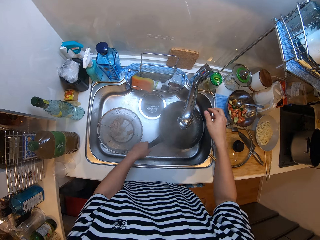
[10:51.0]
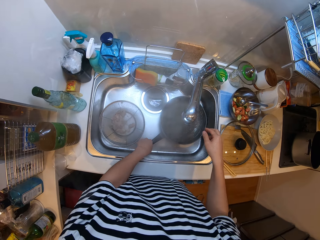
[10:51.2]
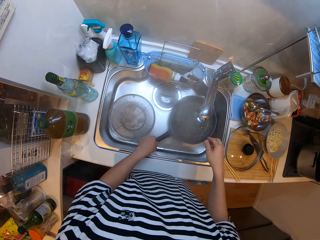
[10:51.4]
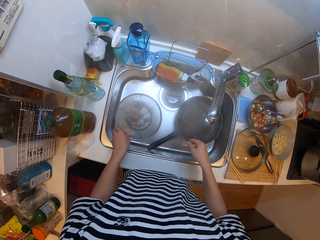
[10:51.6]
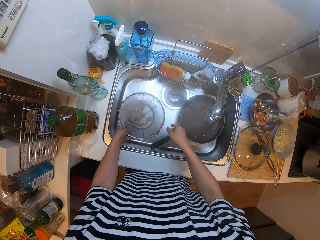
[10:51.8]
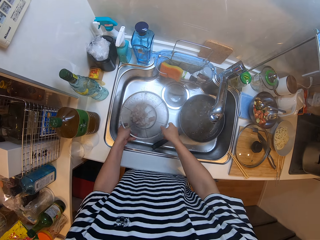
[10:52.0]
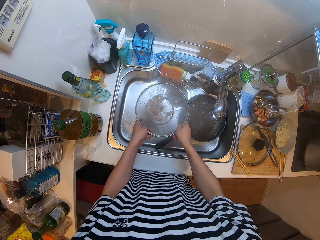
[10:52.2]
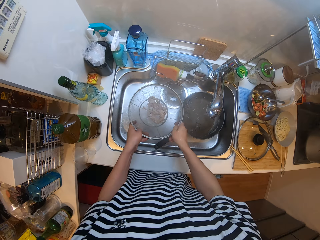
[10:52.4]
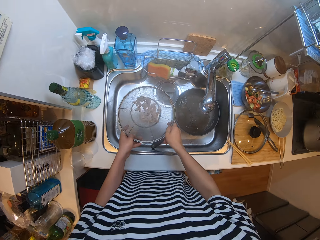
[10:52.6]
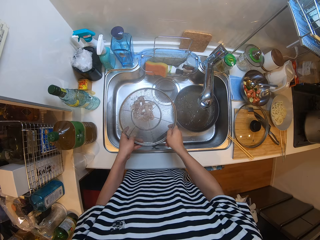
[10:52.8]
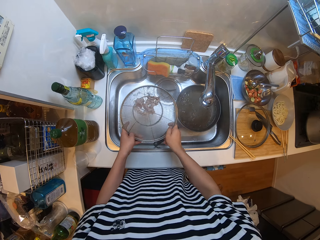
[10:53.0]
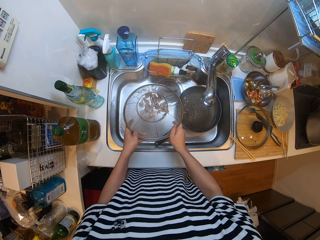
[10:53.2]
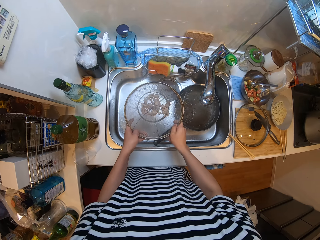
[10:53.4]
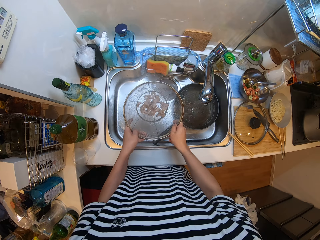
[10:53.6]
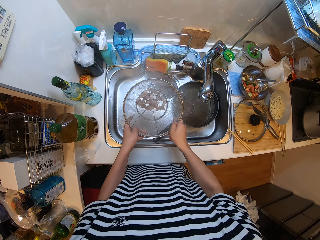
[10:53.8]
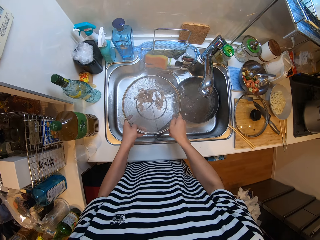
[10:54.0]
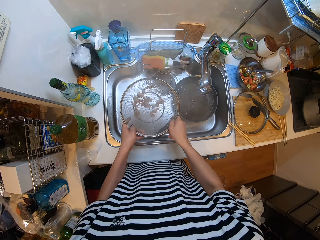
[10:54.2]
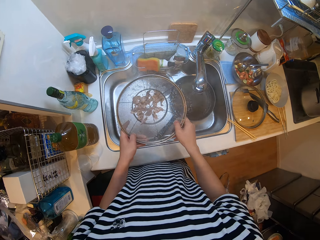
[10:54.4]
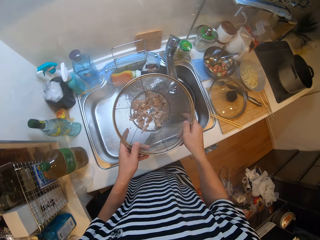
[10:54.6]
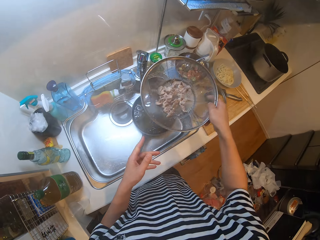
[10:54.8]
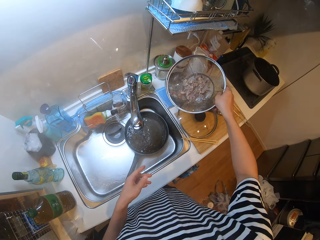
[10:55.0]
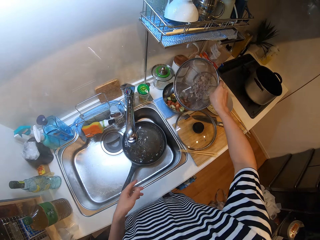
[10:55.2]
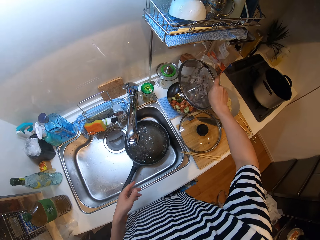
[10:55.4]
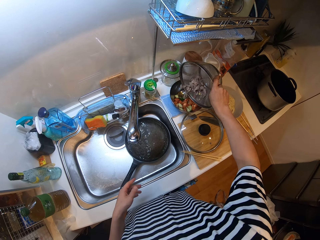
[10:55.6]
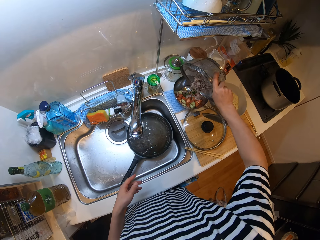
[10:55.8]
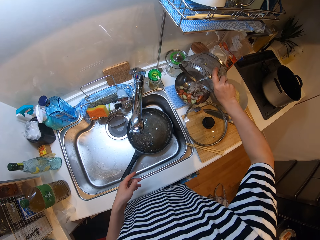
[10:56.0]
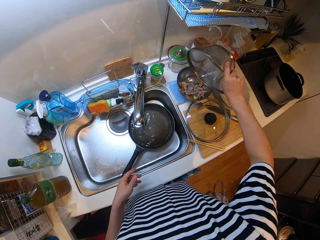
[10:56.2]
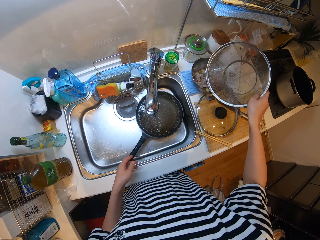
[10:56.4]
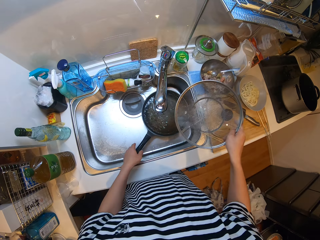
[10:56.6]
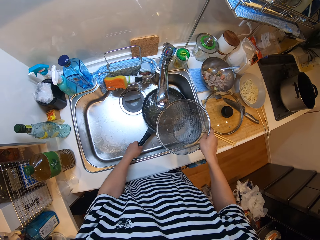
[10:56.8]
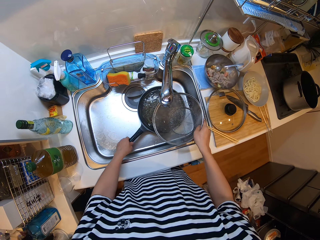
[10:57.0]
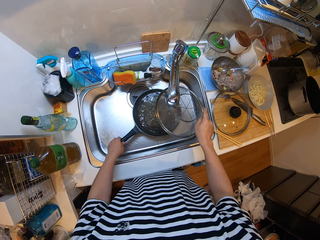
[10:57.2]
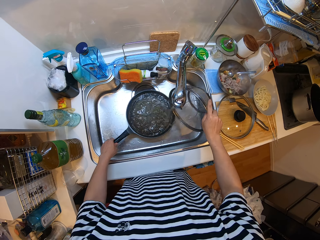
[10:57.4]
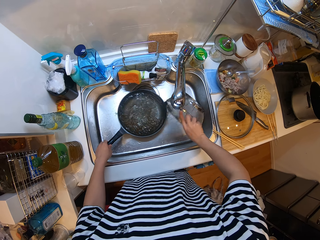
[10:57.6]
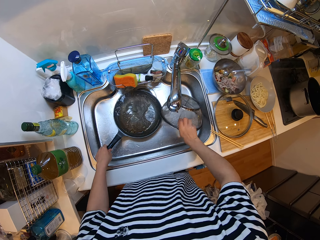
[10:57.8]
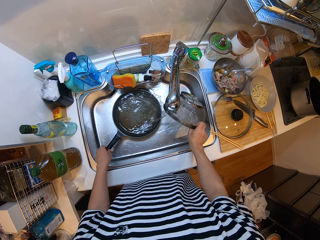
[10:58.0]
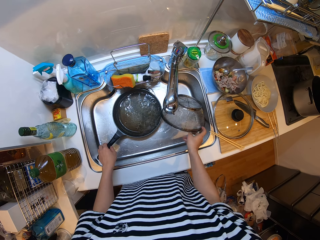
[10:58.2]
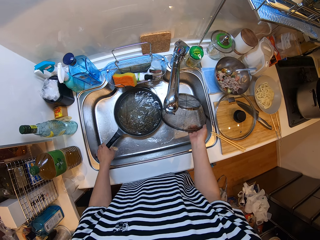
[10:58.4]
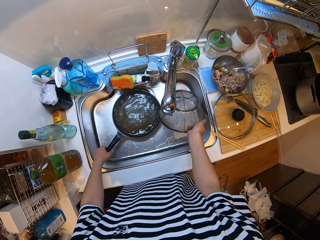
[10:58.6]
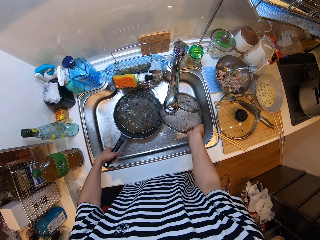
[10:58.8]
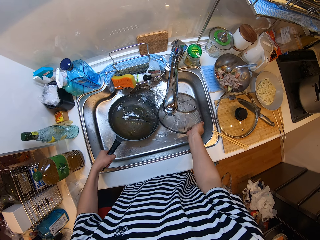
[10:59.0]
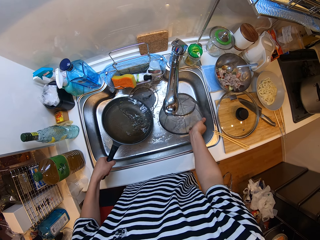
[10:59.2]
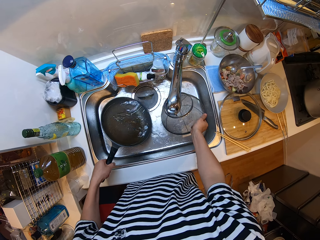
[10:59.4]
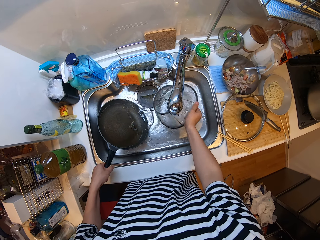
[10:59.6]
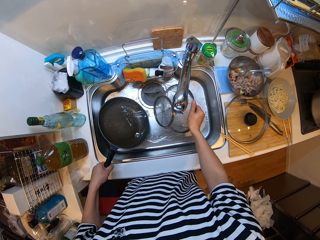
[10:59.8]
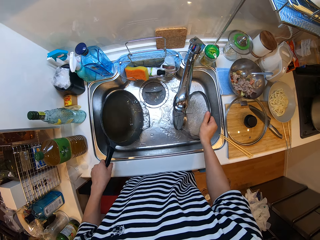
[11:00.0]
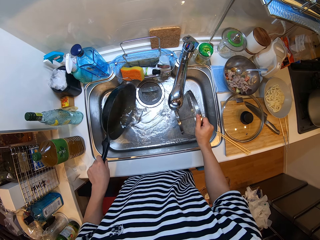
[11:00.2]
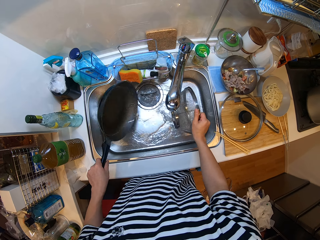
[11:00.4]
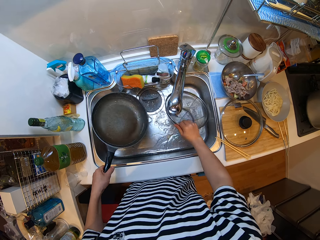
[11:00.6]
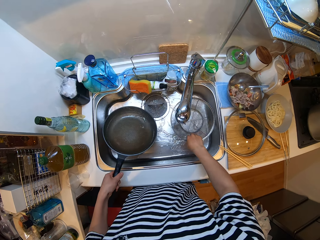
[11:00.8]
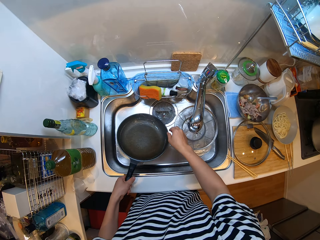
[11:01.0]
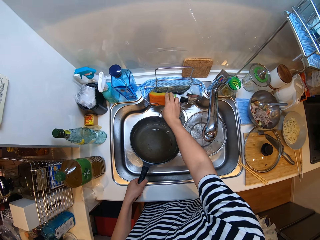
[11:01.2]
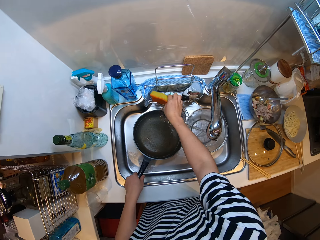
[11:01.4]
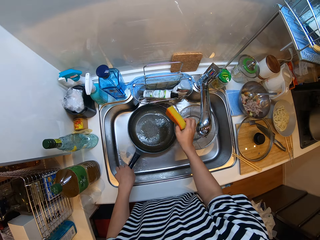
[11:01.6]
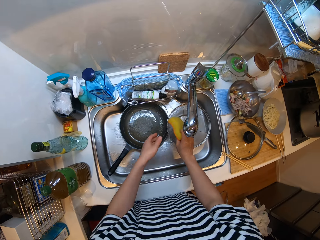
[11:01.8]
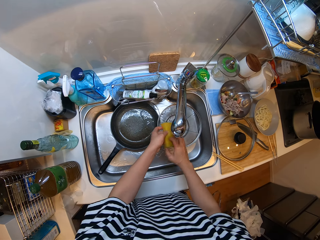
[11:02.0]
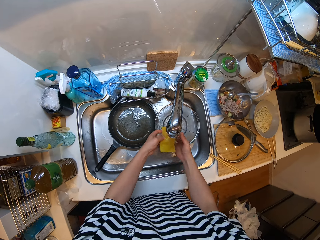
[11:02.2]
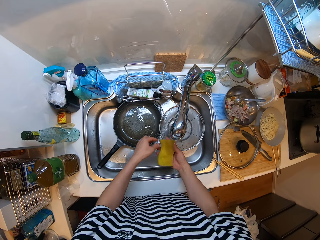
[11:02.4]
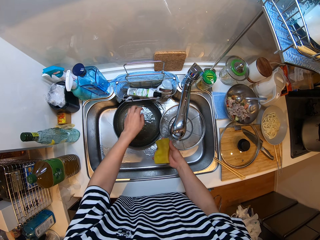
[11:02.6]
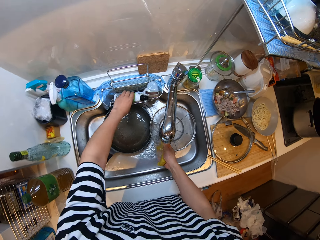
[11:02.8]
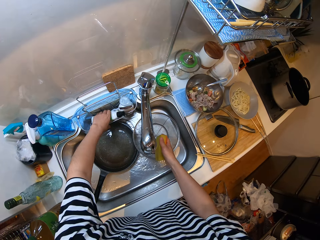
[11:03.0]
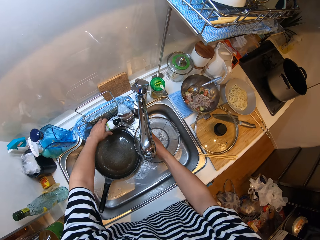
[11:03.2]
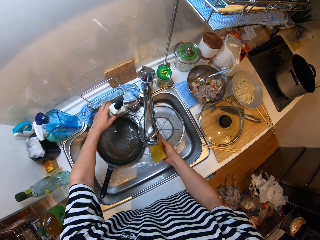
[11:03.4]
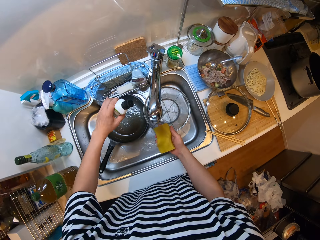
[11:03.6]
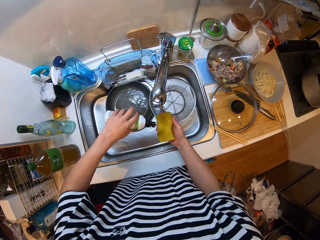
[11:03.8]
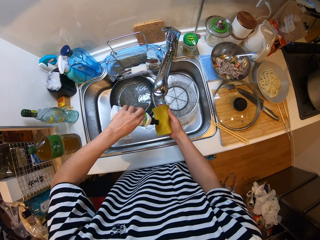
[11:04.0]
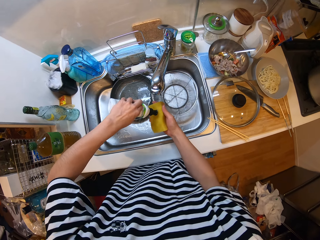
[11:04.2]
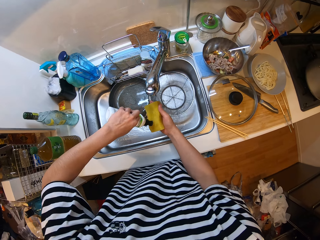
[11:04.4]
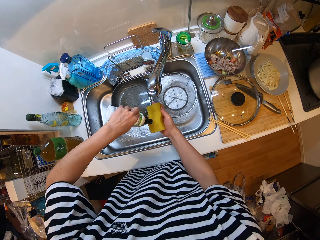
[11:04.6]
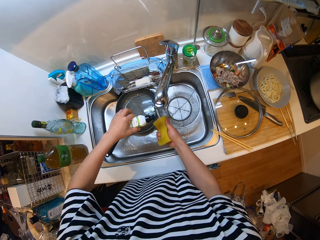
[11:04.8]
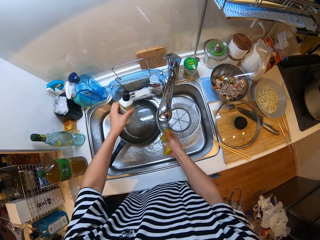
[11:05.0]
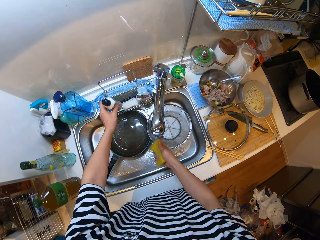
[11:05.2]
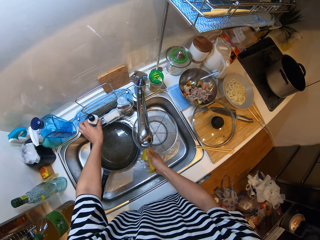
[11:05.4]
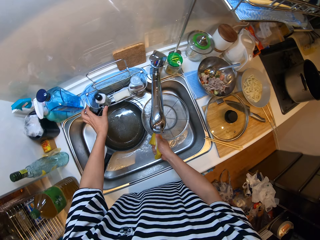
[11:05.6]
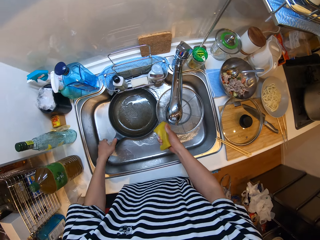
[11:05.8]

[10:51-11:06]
The camera wearer picks up the strainer. They drain the mince meat in the sieve. They shake the strainer. They pour the mince meat into the bowl of veggies. They move the frying pan in the sink. They remove particles from the sieve. They rinse the strainer. They pour the water in the frying pan into the sink. They place the frying pan and the sieve in the sink. They pick a sponge from the drainer. They take a soap bottle from the drainer. They put some soap on the sponge. They place the soap bottle on the sink.

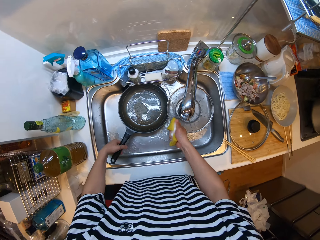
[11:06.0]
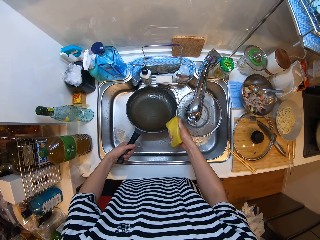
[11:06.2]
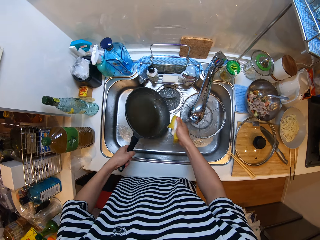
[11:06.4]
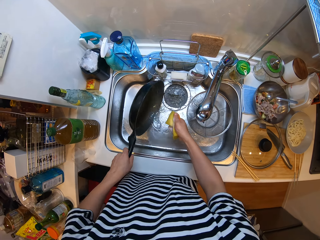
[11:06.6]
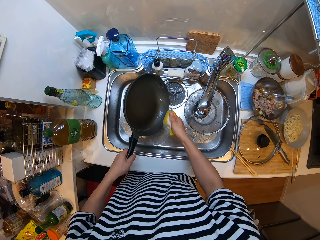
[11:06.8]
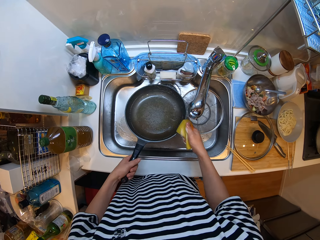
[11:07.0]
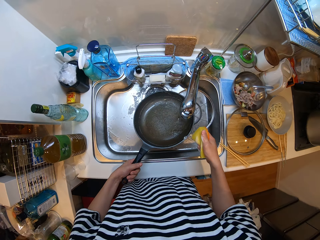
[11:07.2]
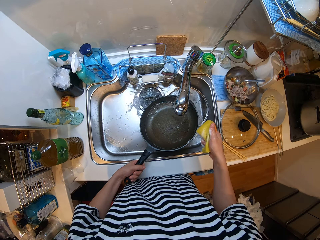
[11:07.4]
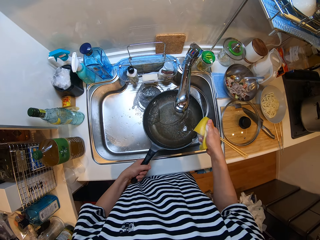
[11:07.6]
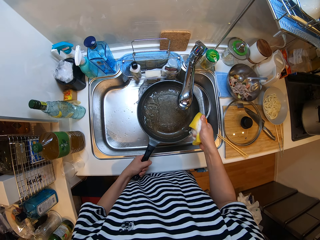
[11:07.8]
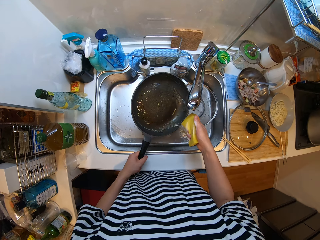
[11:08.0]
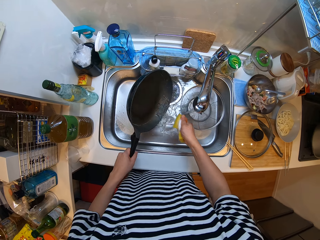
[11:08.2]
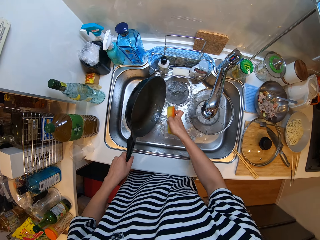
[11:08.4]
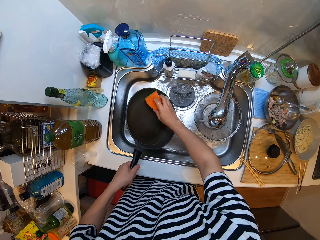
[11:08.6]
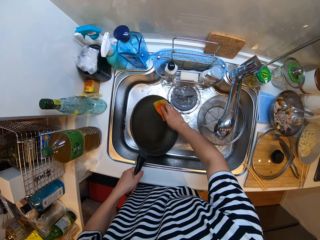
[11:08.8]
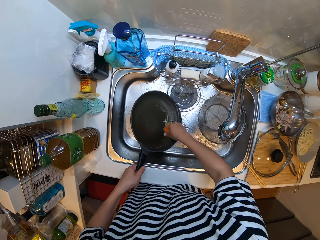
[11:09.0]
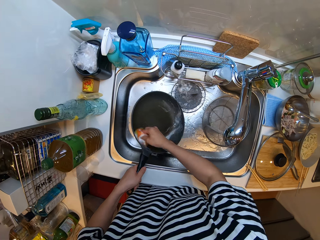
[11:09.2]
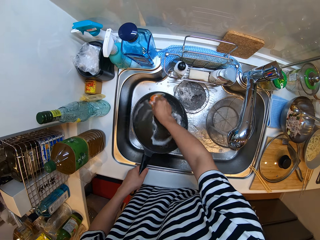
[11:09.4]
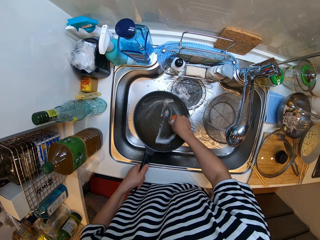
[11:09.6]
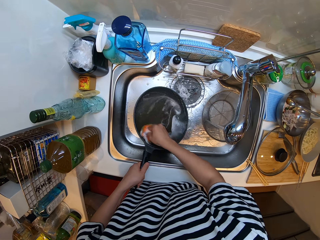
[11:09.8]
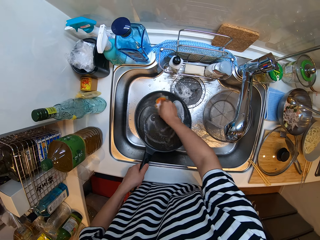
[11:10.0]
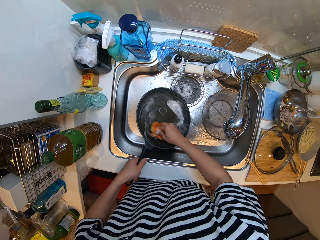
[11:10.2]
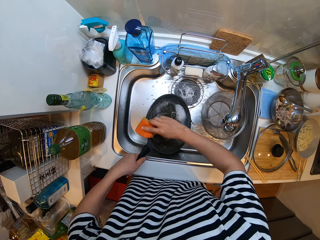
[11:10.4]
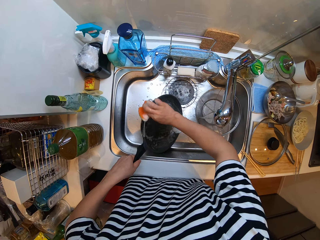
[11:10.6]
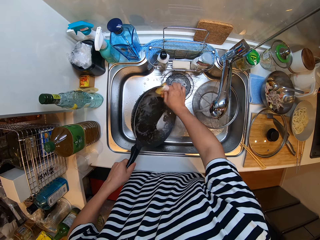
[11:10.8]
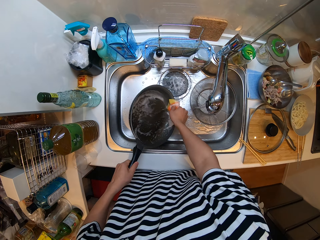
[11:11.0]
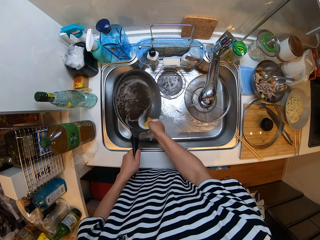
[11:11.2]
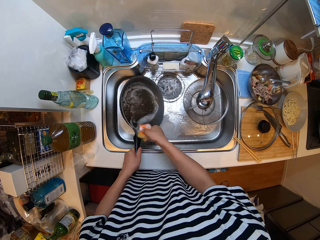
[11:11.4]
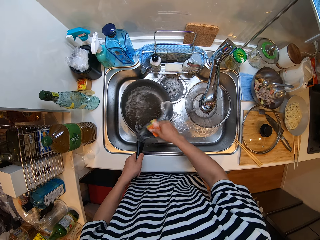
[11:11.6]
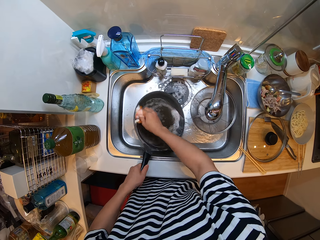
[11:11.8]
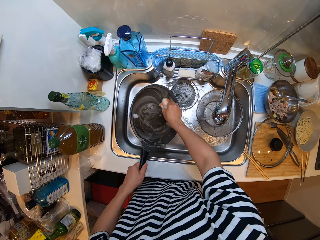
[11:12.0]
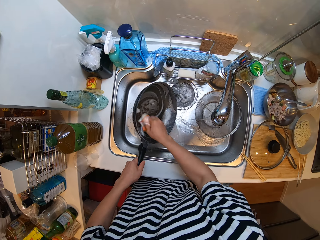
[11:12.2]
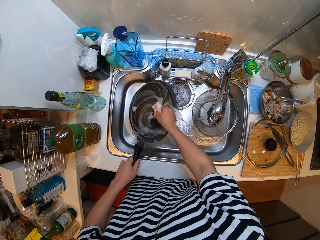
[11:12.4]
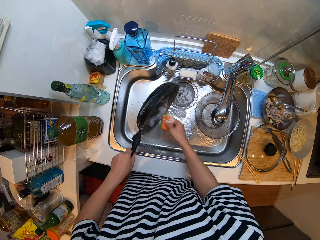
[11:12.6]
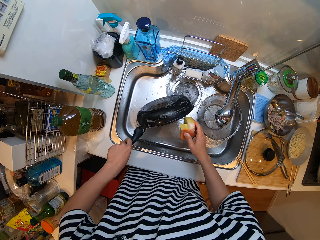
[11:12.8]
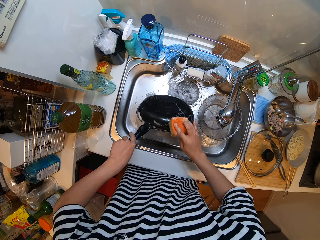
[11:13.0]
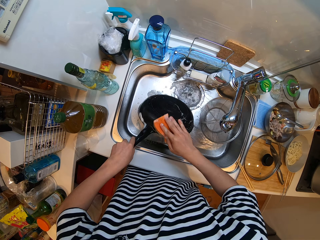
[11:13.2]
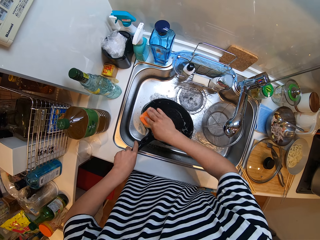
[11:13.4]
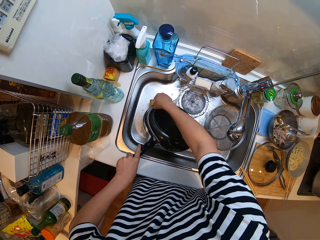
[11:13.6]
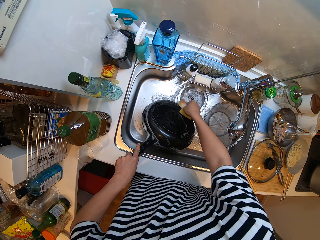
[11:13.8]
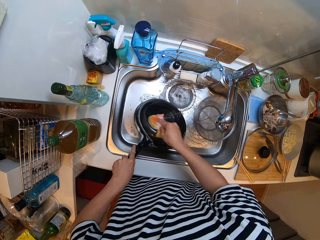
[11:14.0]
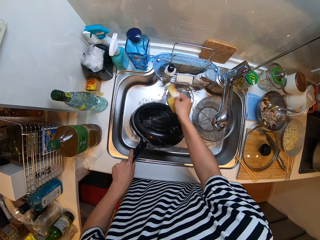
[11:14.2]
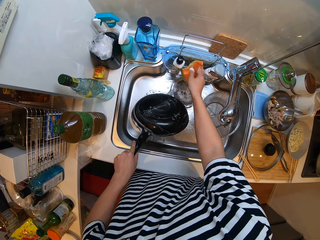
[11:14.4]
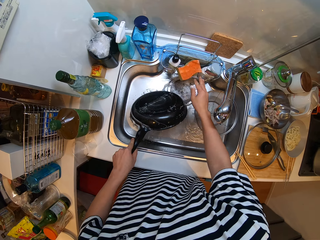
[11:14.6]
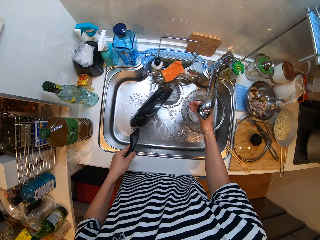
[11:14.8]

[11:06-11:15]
The camera wearer takes the frying pan from the sink. They rinse the frying pan under the tap. They wash the frying pan with the sponge.
